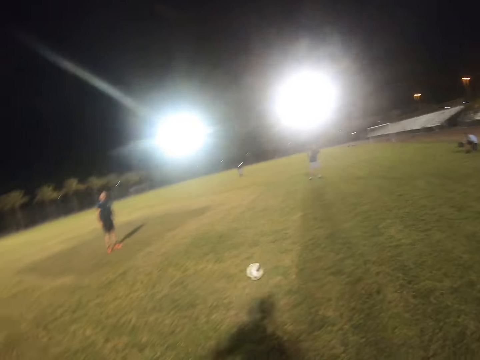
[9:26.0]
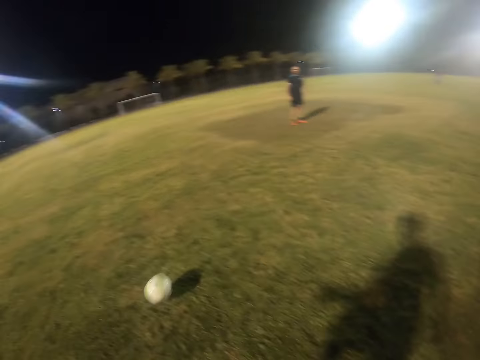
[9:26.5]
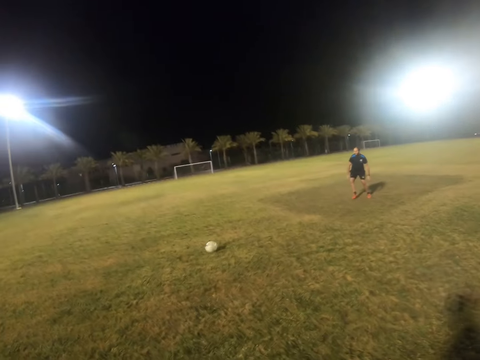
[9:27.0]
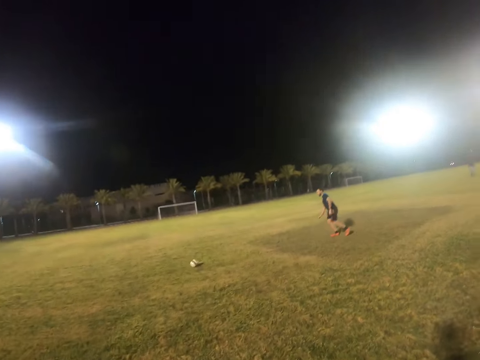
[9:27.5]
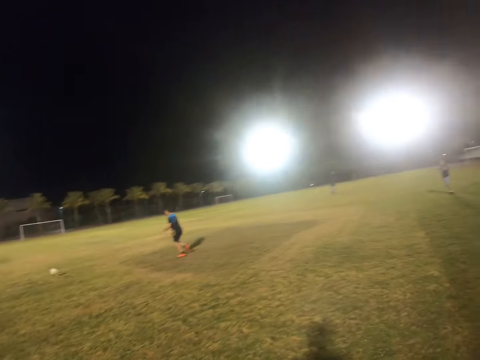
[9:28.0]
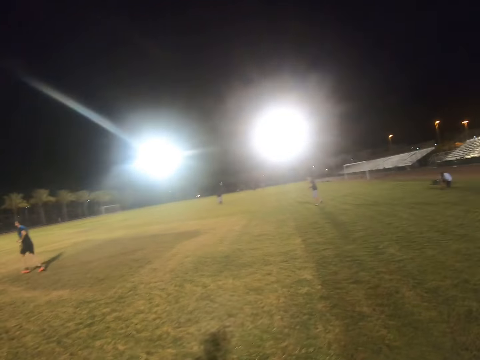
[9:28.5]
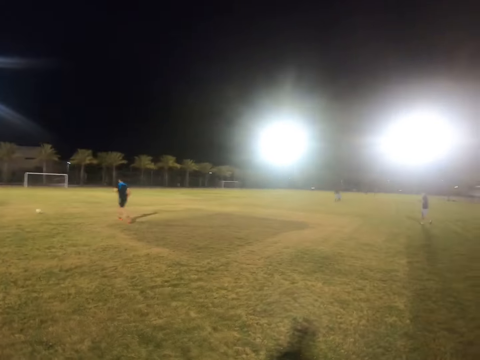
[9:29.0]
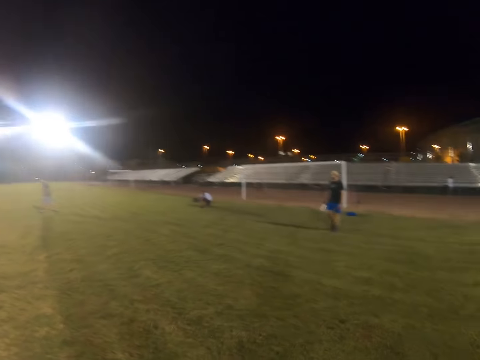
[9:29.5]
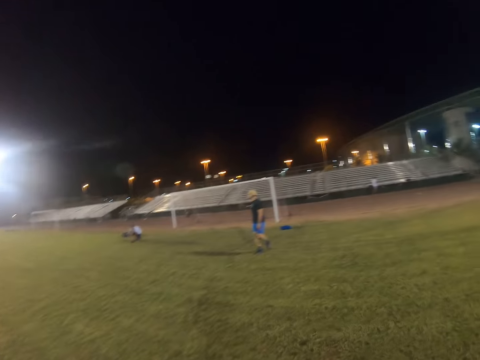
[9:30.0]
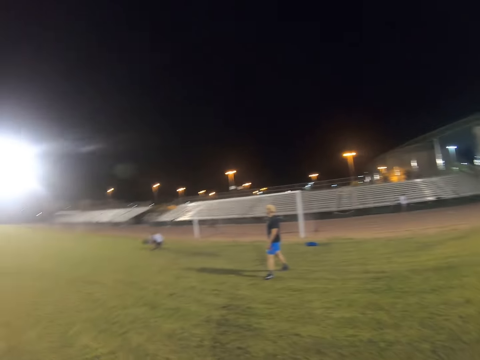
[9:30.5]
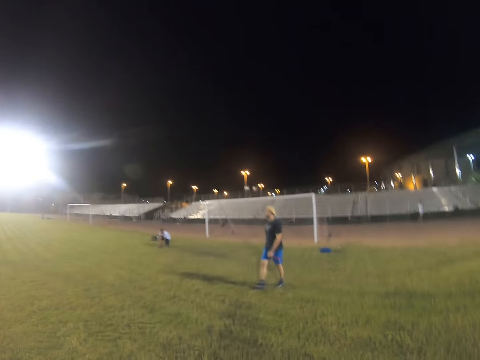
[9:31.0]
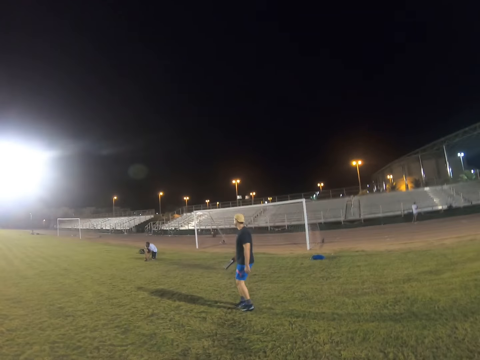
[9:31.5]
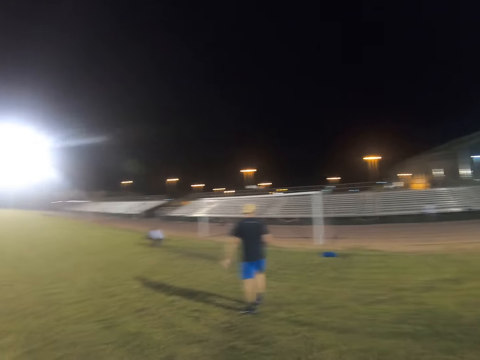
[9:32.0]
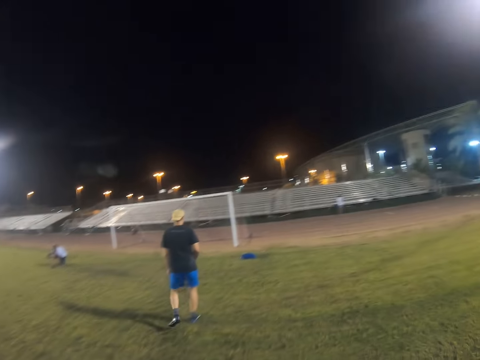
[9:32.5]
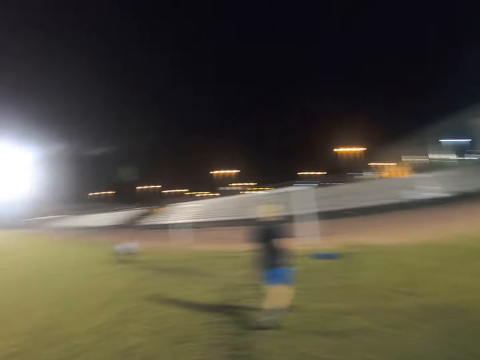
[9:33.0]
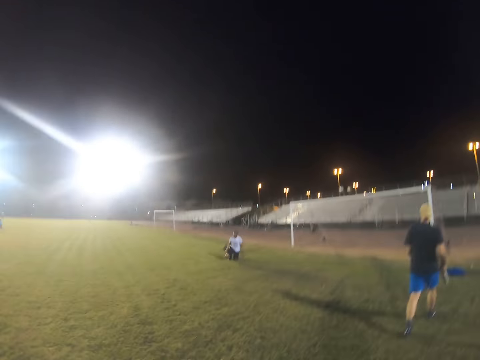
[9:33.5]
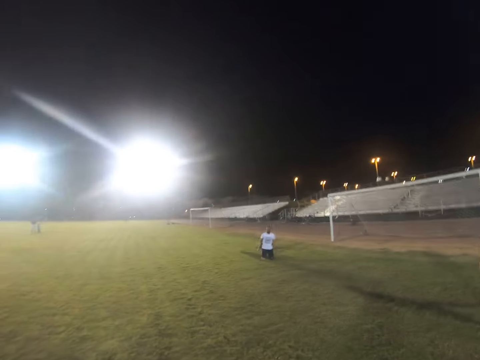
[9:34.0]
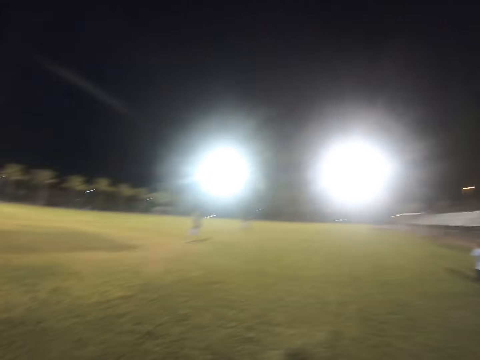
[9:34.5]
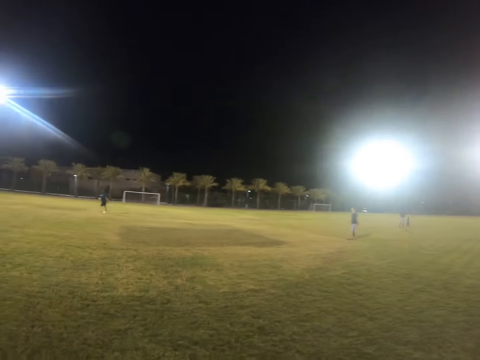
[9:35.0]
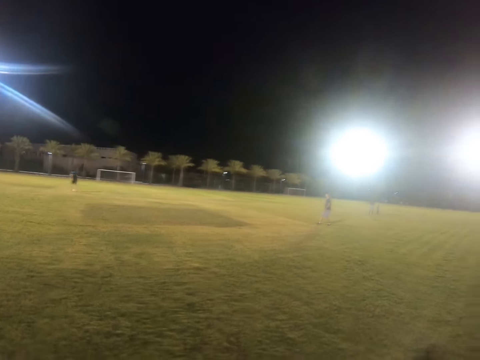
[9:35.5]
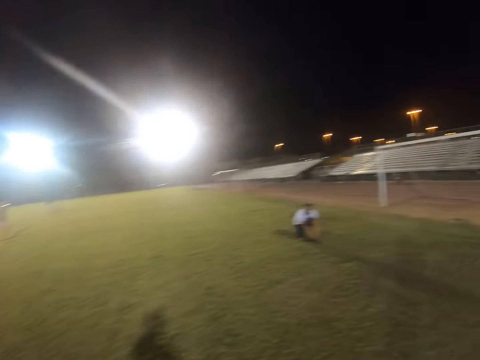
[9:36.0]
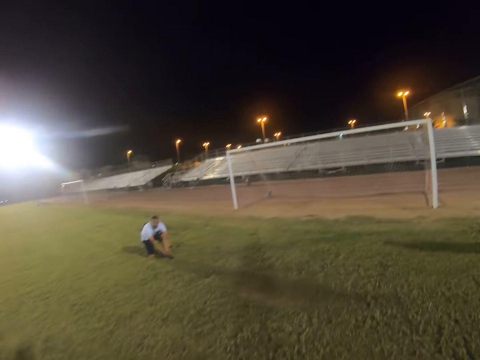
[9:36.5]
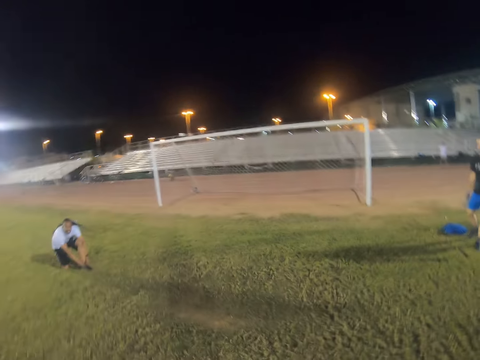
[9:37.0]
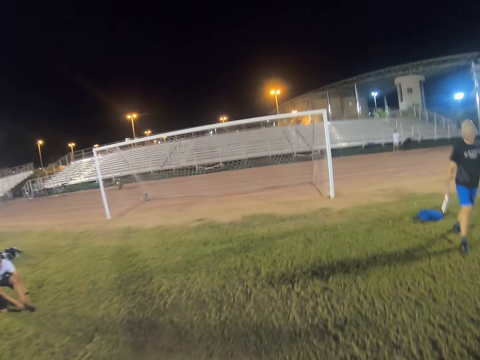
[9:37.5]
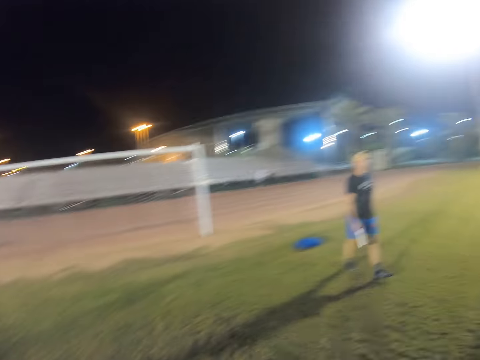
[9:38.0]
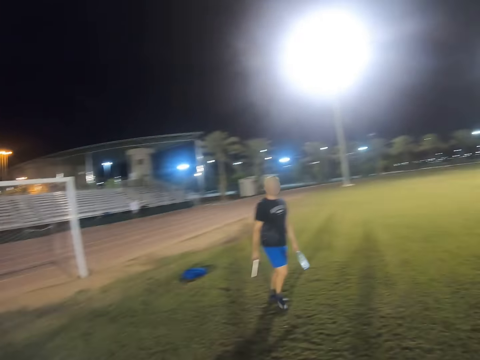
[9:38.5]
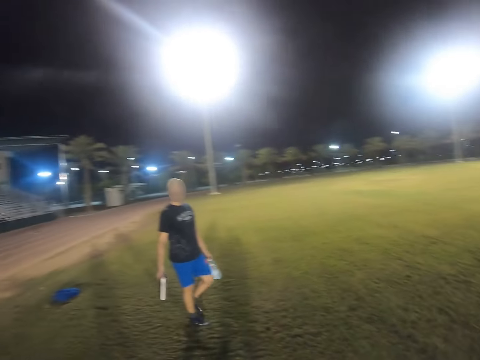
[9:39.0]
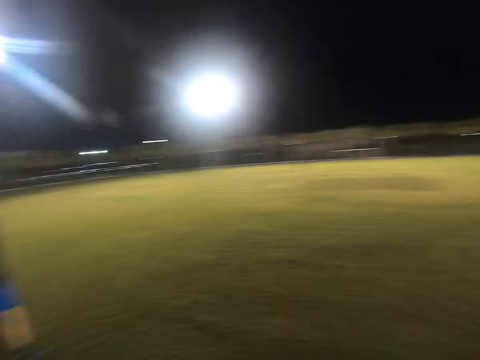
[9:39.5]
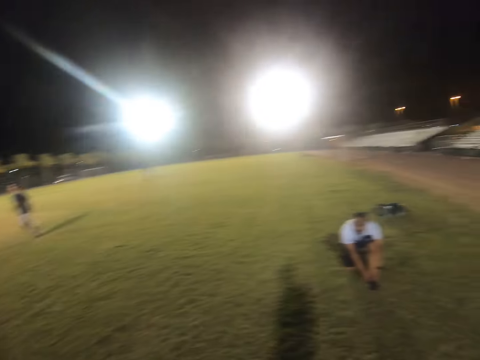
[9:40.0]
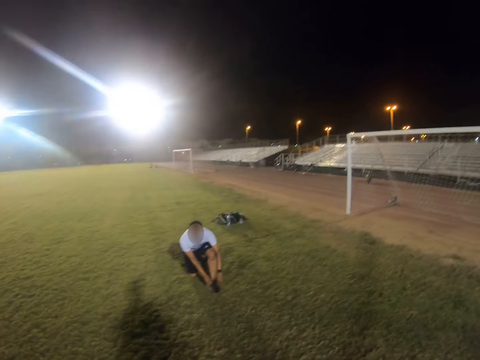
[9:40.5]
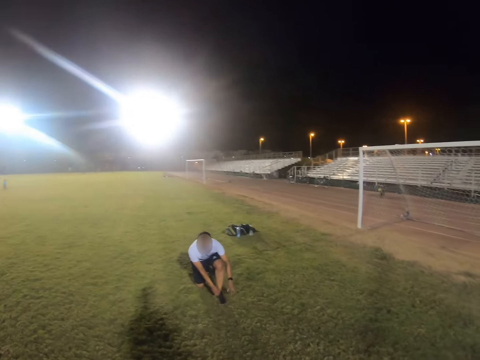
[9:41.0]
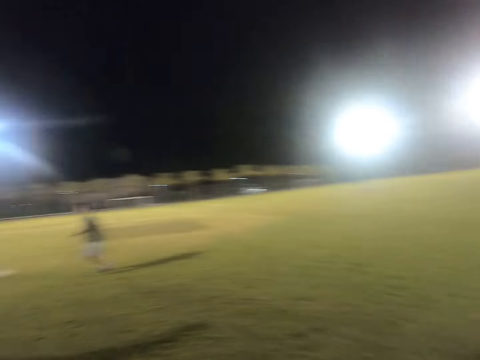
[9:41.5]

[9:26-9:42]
A man hits the ball. The man passes the ball back to the camera wearer. The camera wearer hits the ball. Another man runs after the ball. Another man walks in the field. The camera wearer walks around the field.

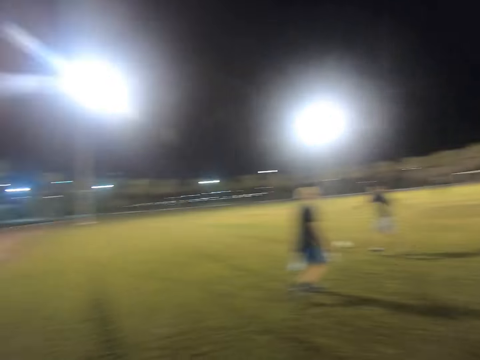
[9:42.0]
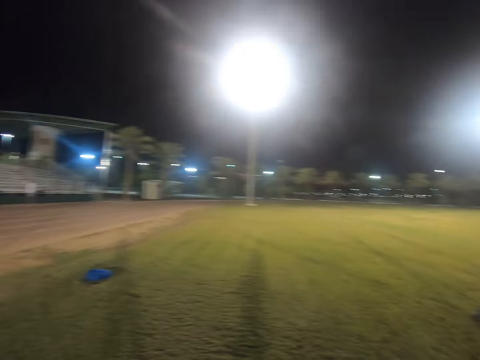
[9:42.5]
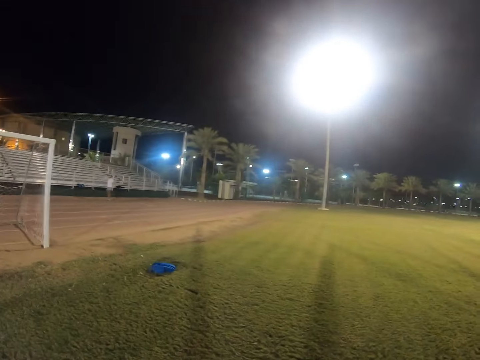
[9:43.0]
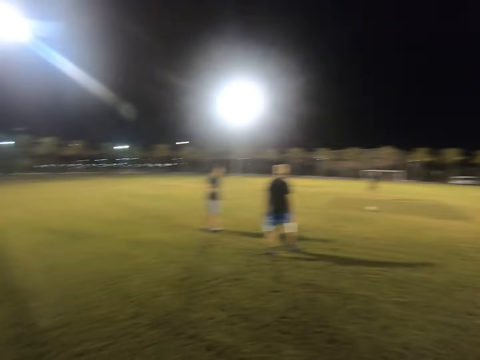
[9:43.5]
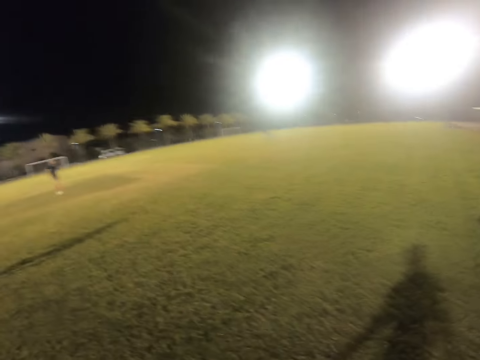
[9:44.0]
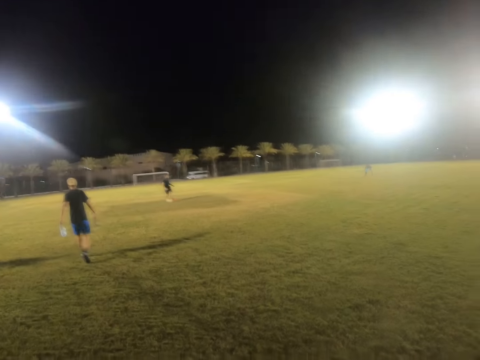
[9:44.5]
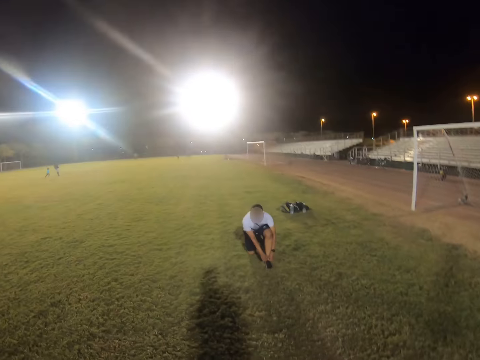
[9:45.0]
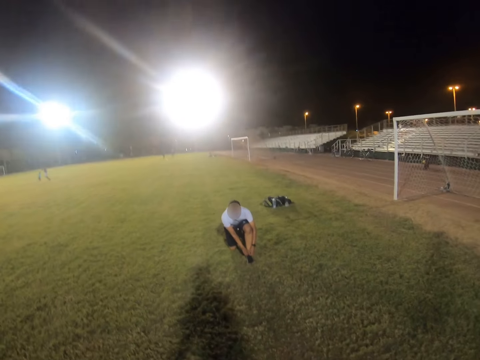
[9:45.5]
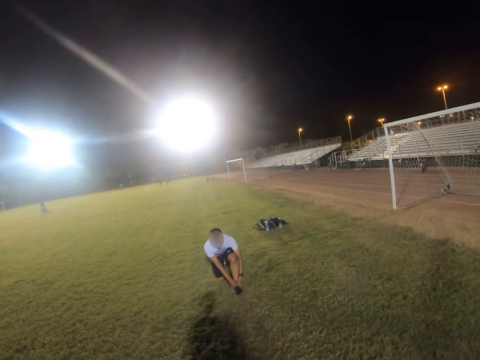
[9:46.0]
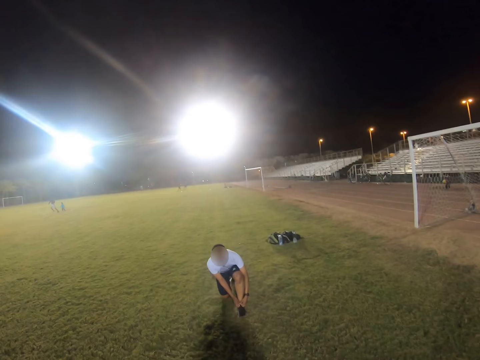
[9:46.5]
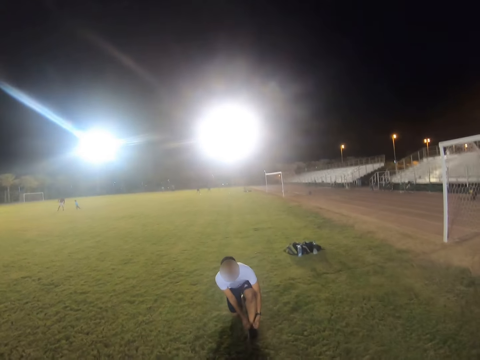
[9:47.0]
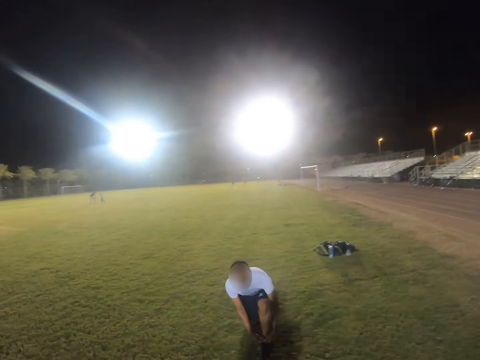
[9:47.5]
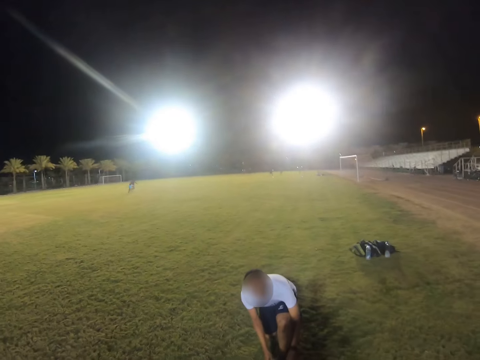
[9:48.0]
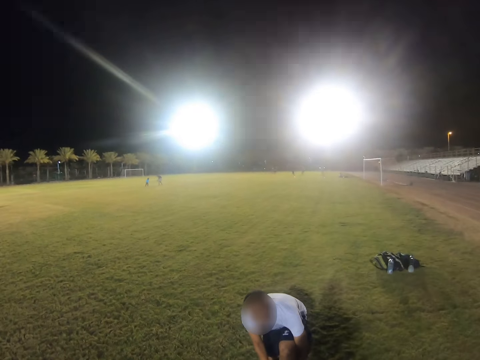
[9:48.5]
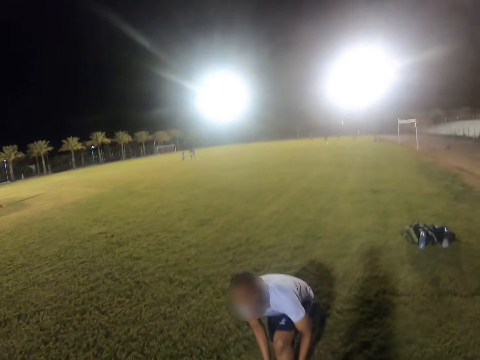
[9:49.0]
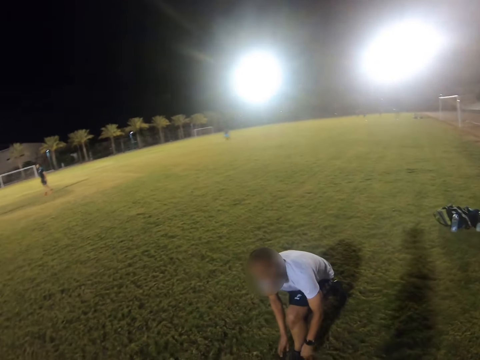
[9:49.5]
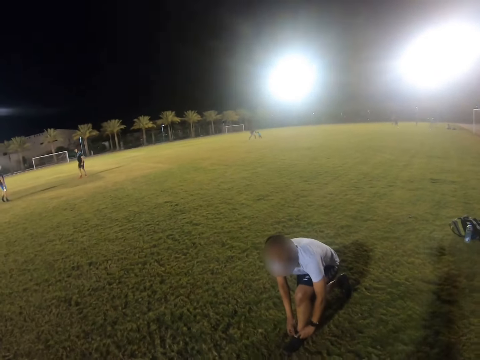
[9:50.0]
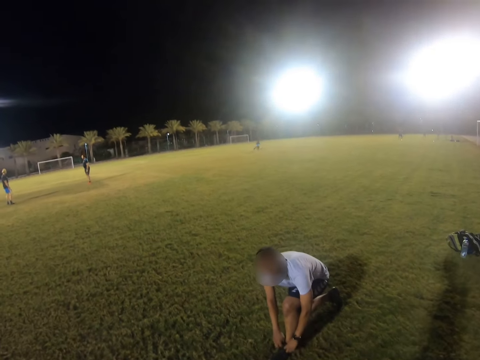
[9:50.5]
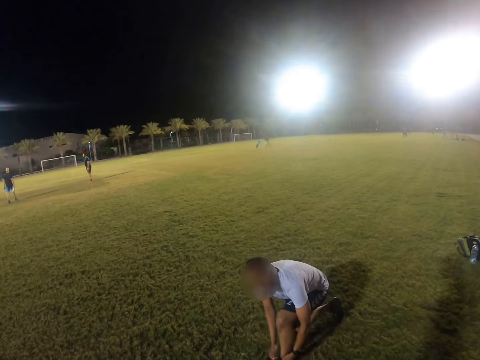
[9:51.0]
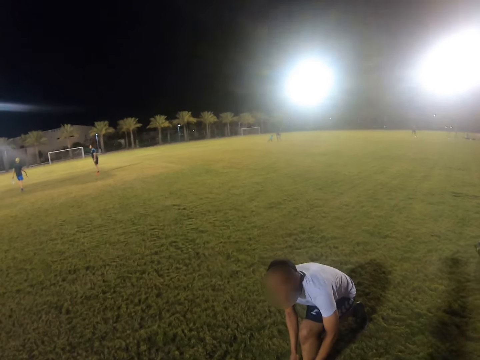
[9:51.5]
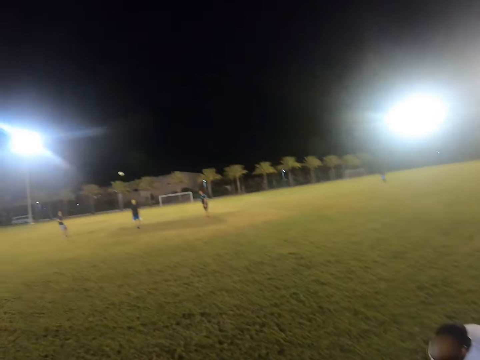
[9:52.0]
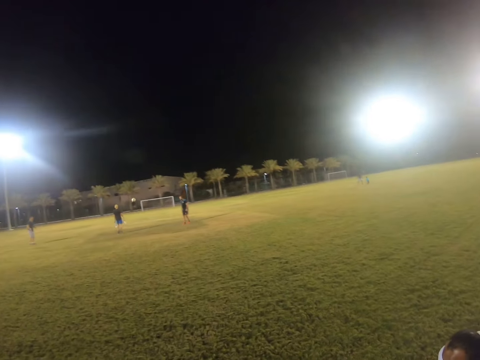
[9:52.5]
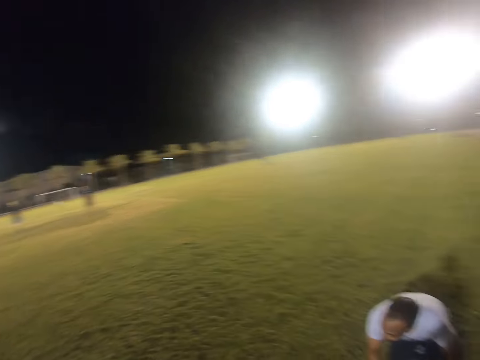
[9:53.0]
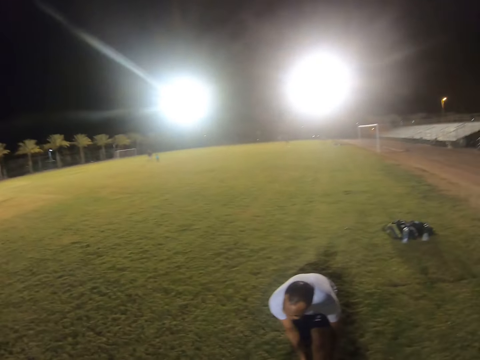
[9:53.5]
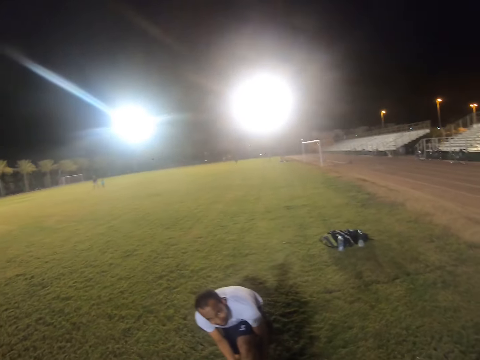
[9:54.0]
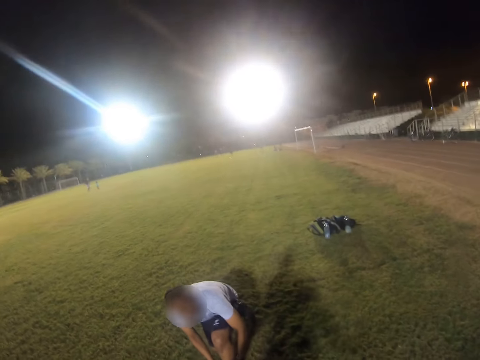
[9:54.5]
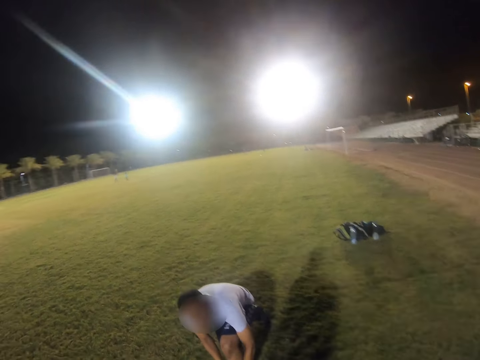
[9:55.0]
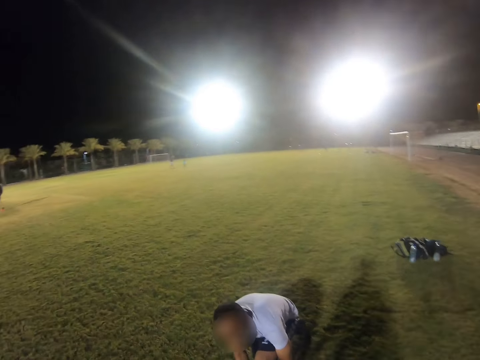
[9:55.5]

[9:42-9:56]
A man ties the shoe lace. The camera wearer talks to a person.
